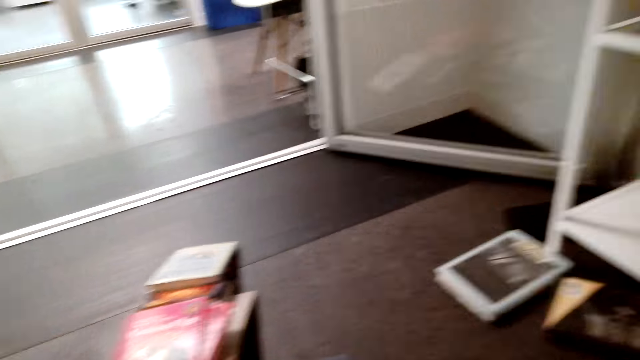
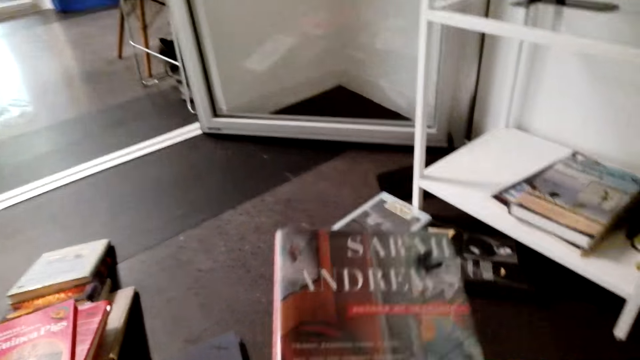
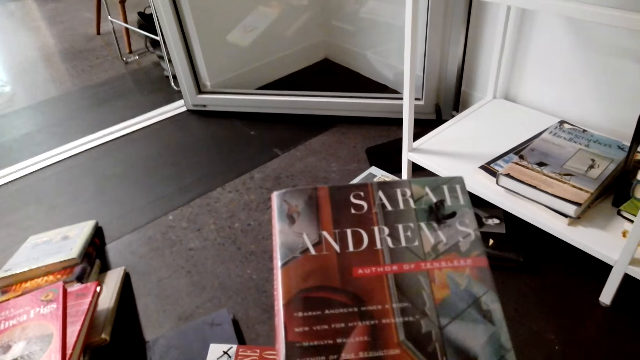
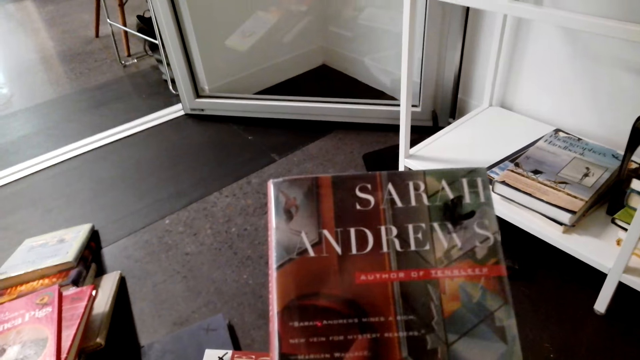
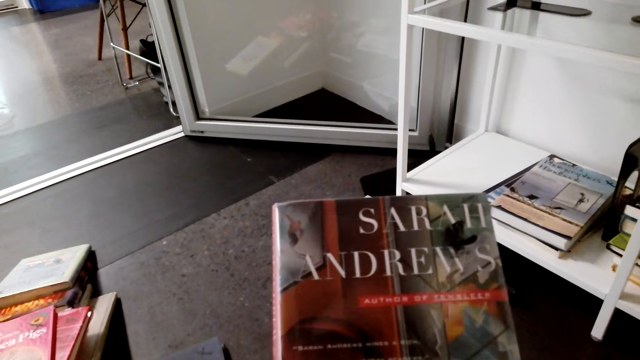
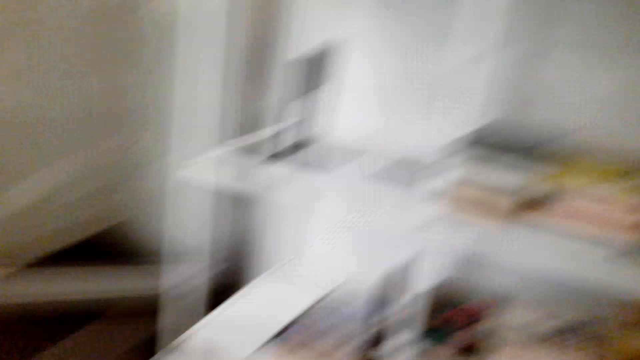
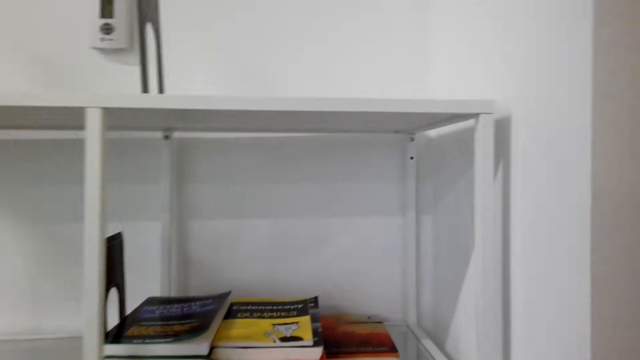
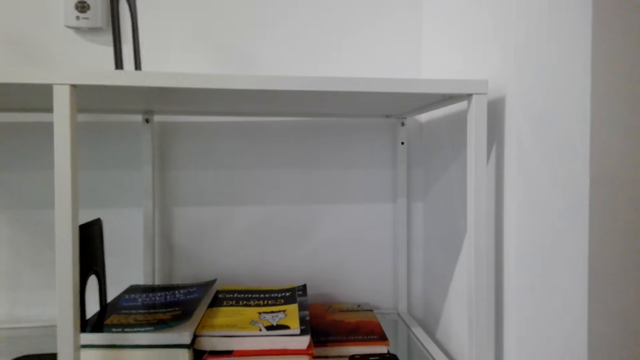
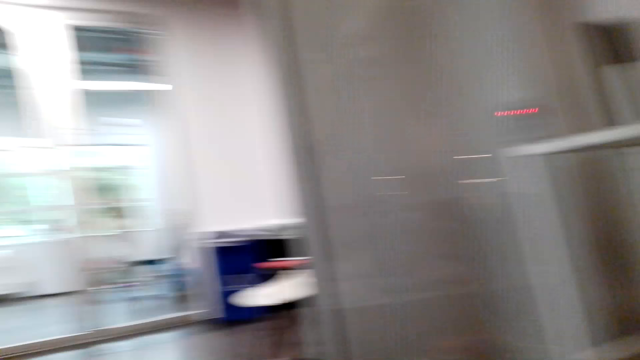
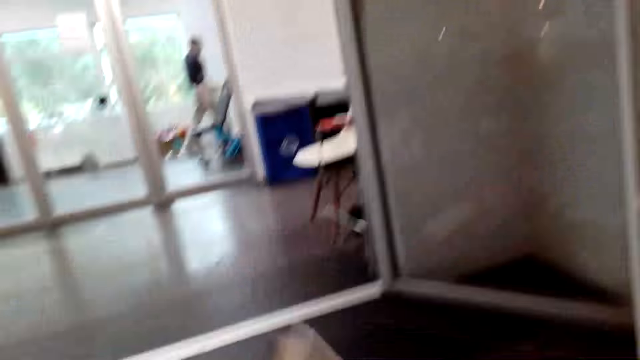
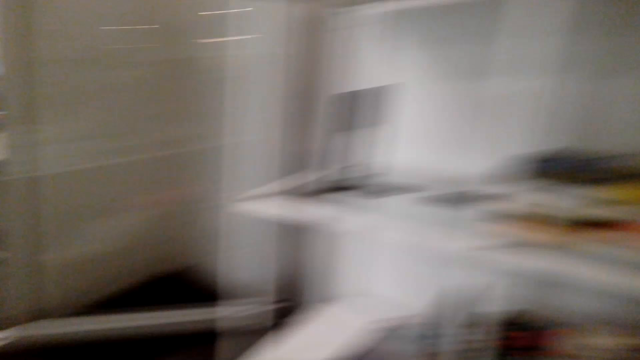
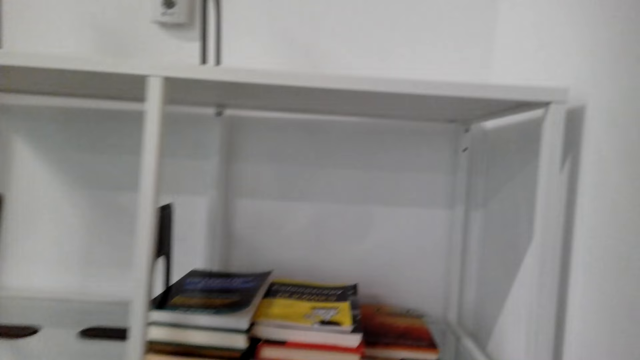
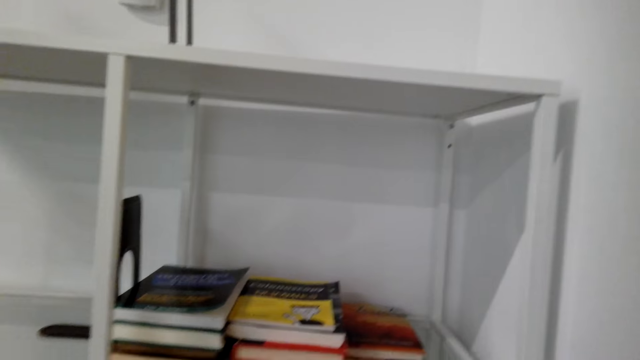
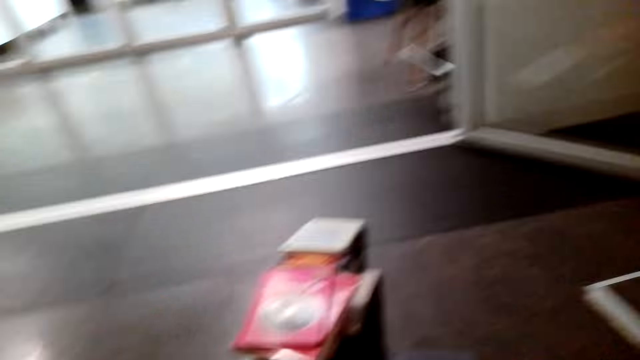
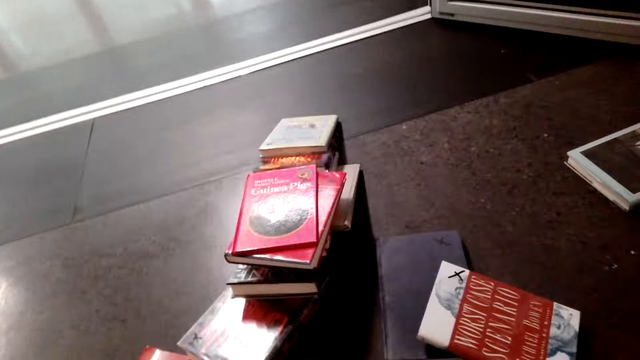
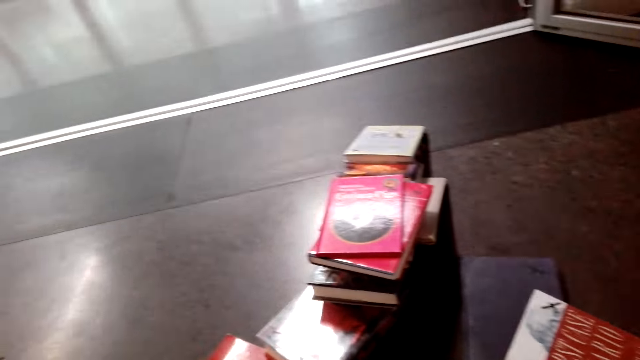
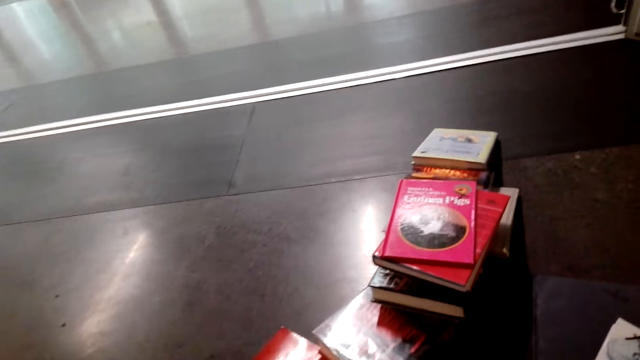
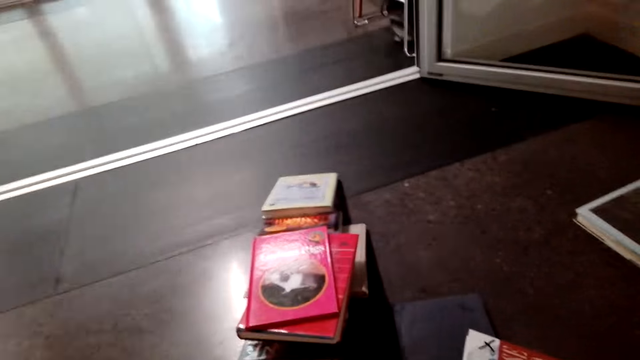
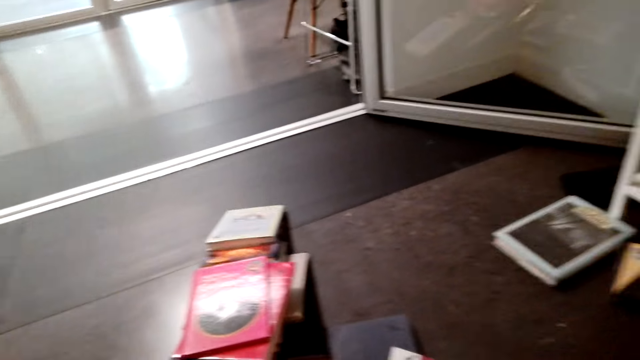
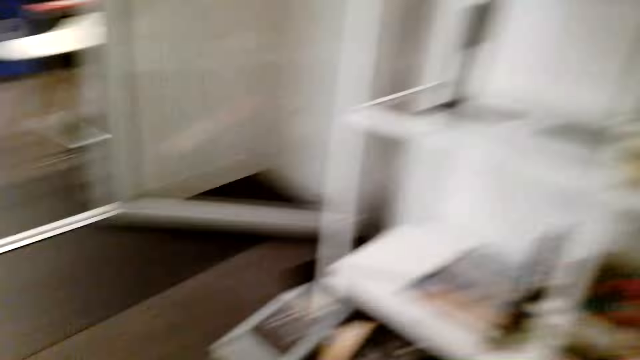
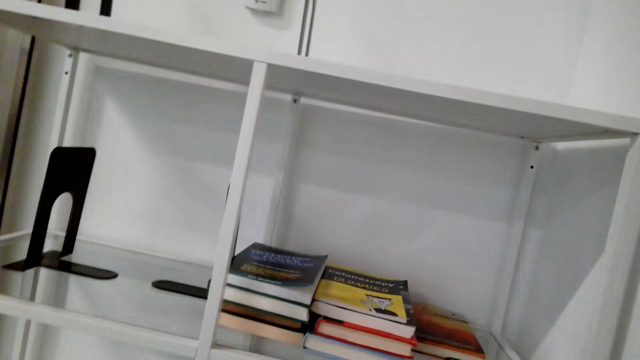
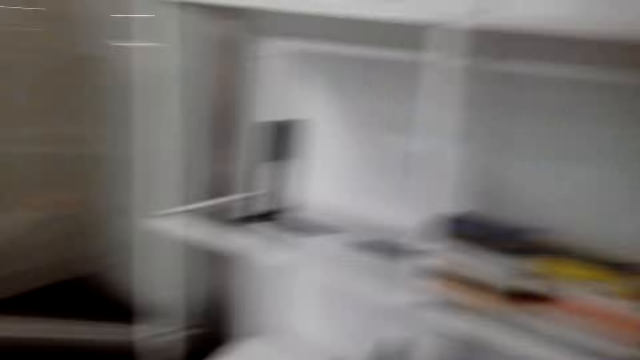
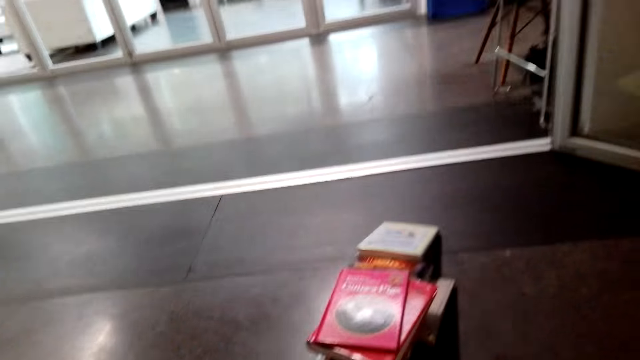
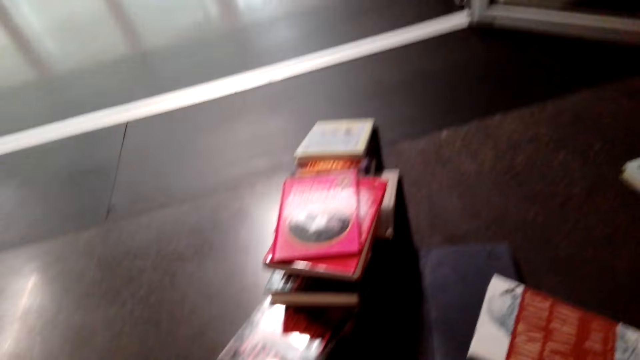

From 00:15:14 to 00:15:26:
The camera wearer holds a story book with her hands and takes the book. A man walks on the floor. The camera wearer opens the book. She stands on the floor.

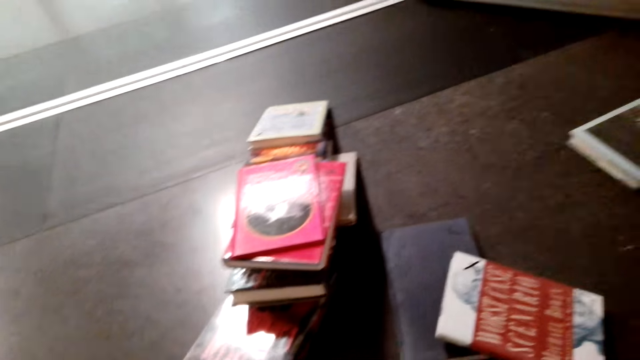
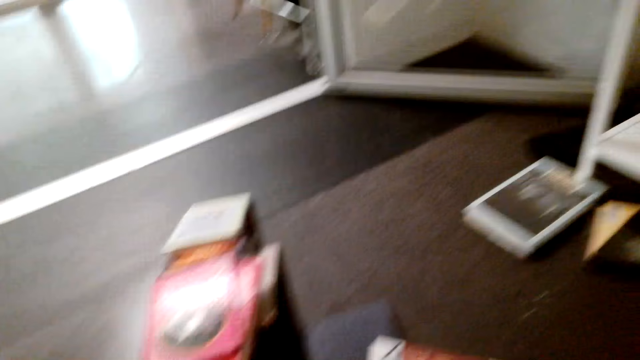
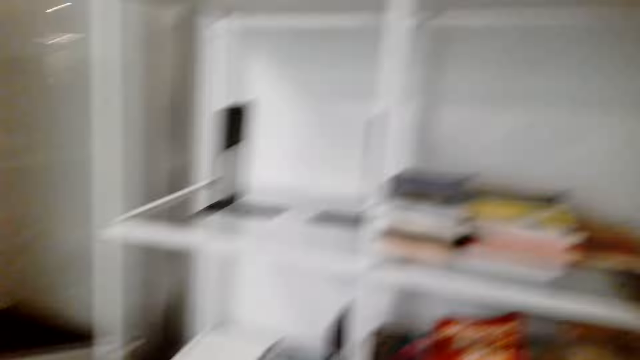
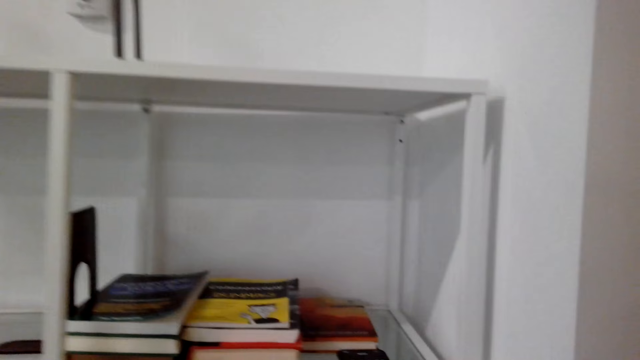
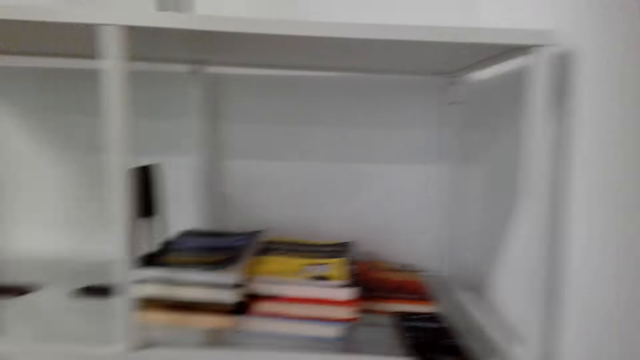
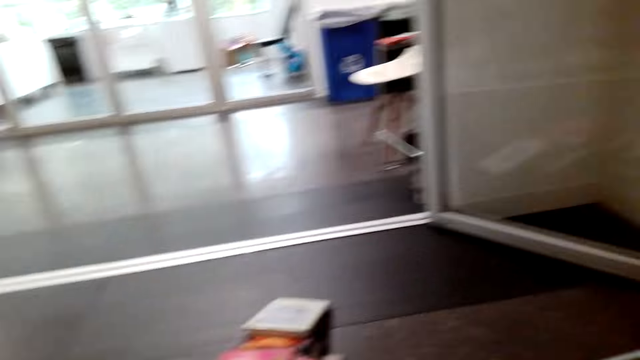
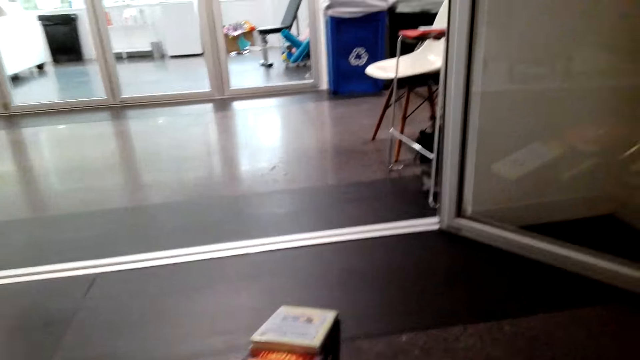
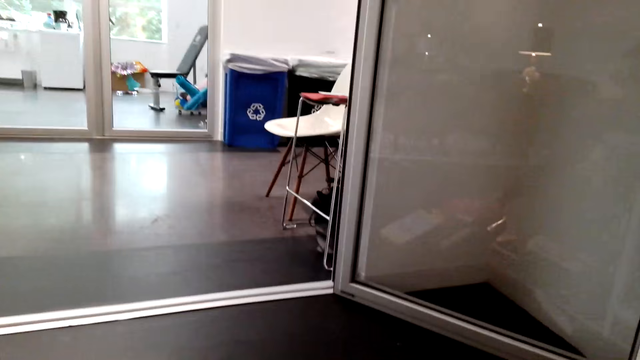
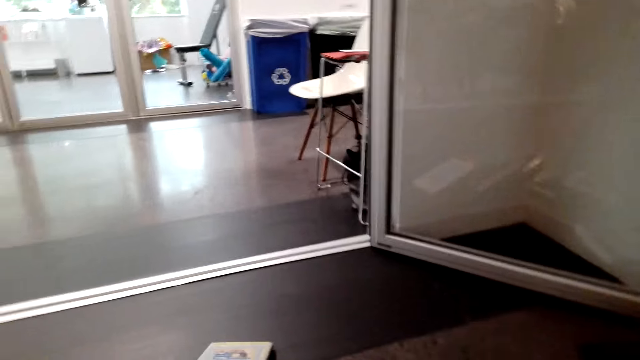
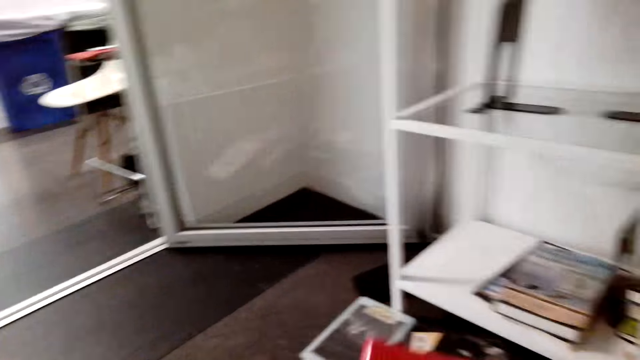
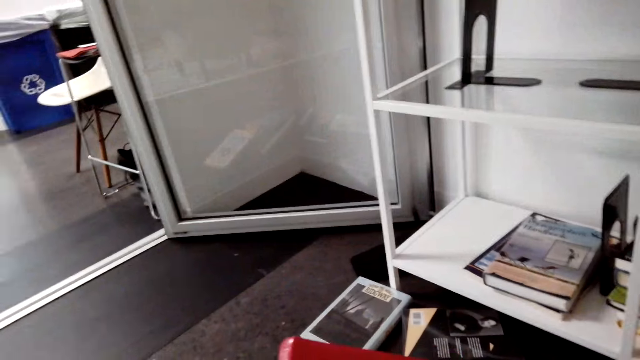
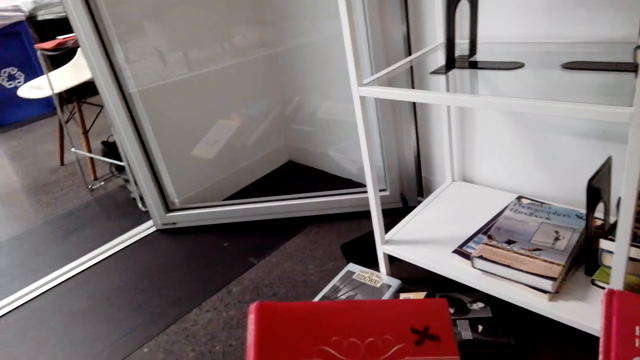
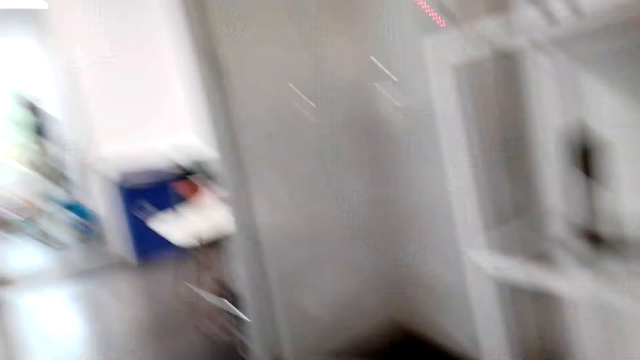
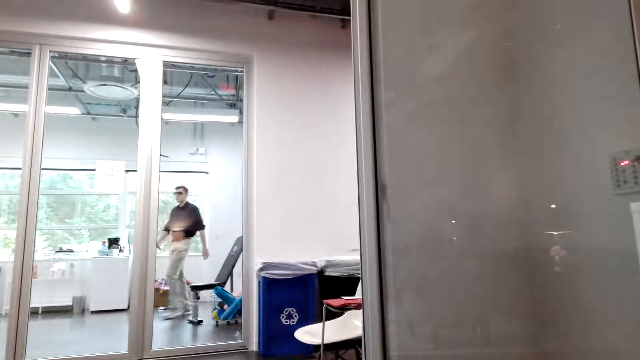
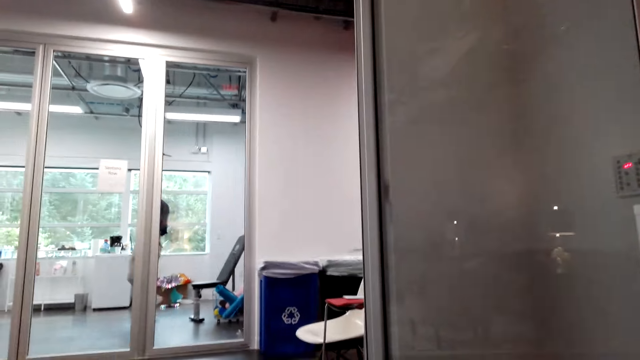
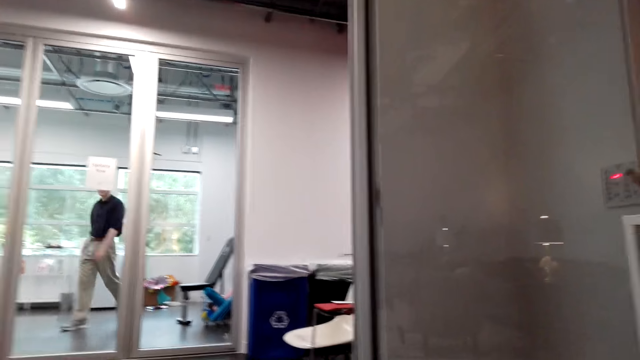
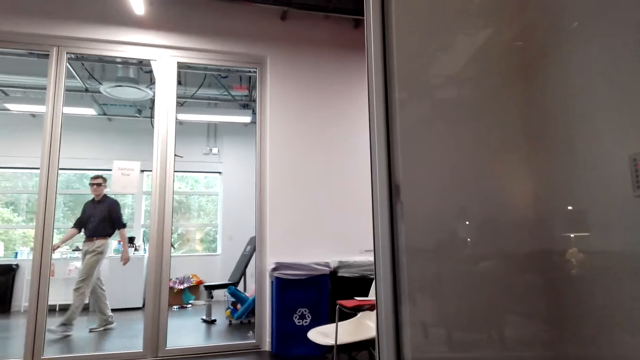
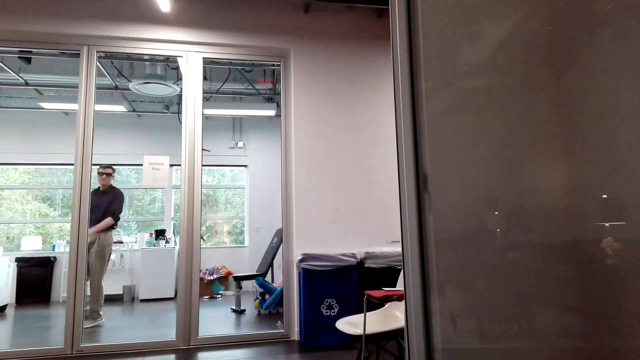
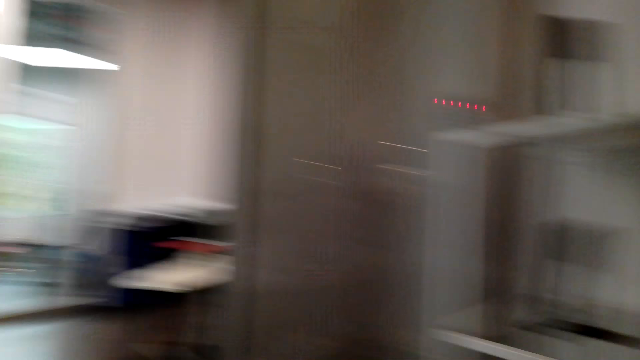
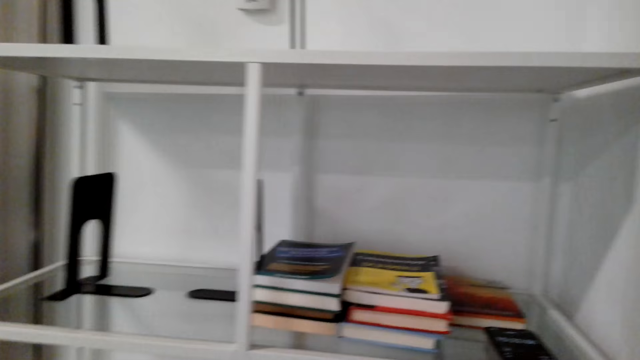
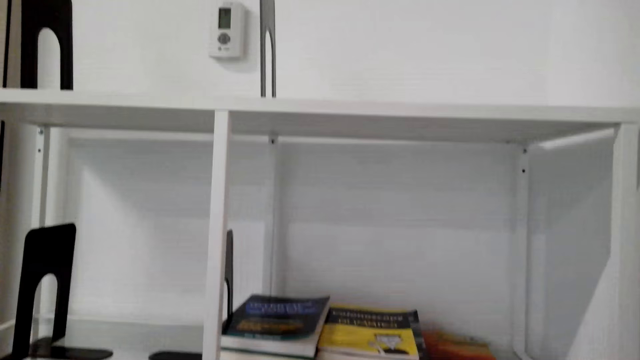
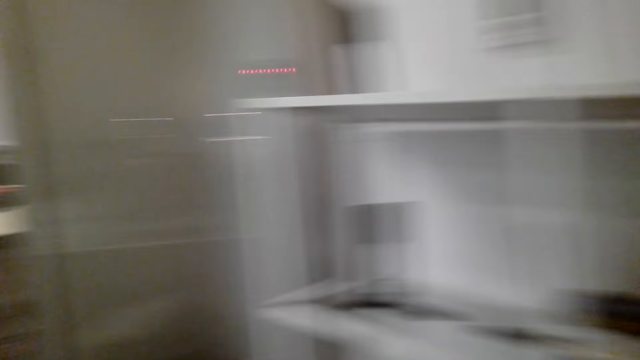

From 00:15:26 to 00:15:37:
The camera wearer holds a story book with her hands and takes the book. A man walks on the floor. The camera wearer talks. She puts the story book in the bookshelf.
